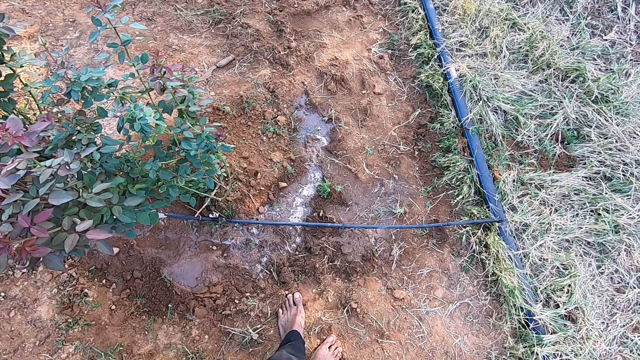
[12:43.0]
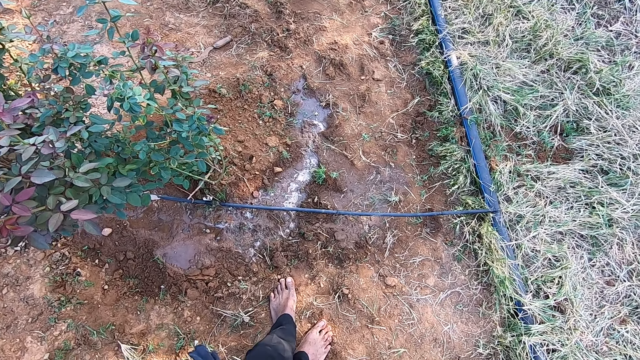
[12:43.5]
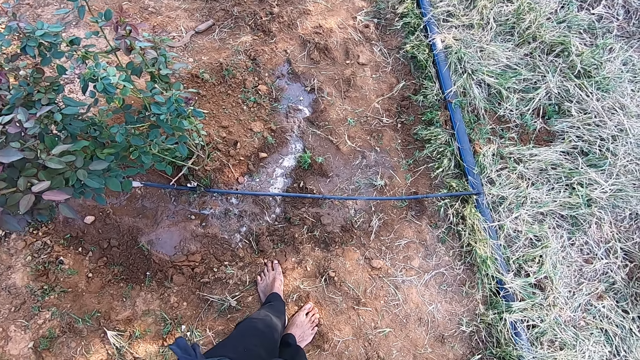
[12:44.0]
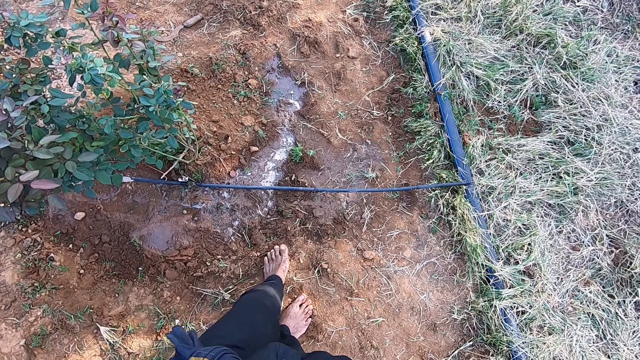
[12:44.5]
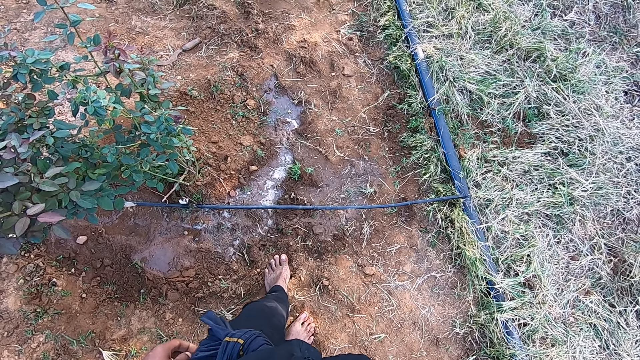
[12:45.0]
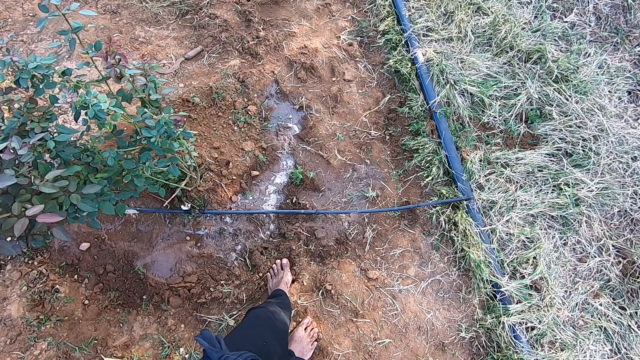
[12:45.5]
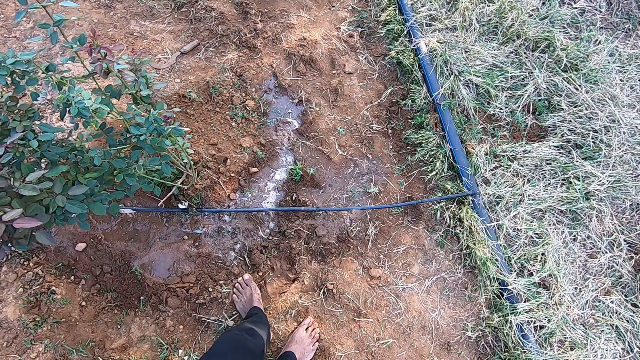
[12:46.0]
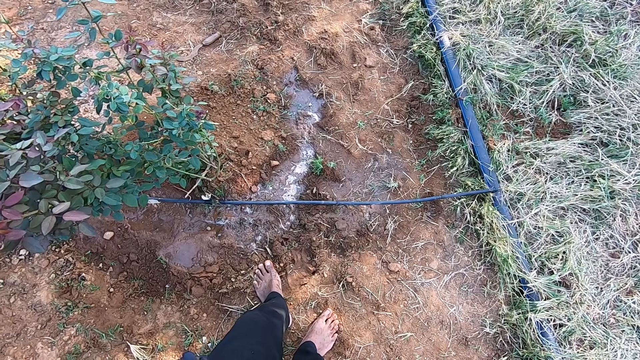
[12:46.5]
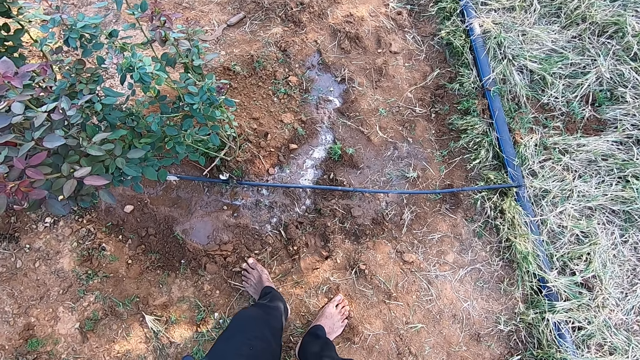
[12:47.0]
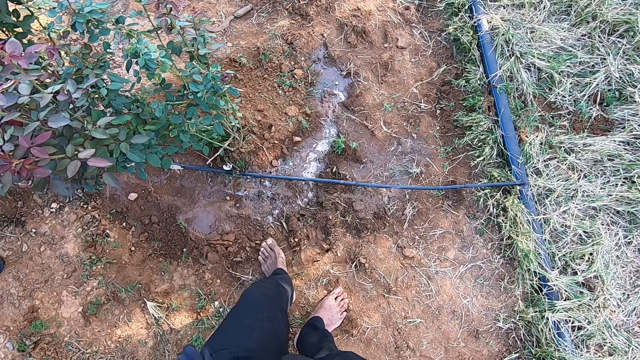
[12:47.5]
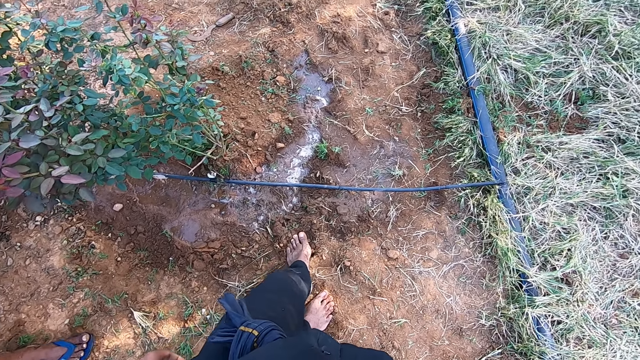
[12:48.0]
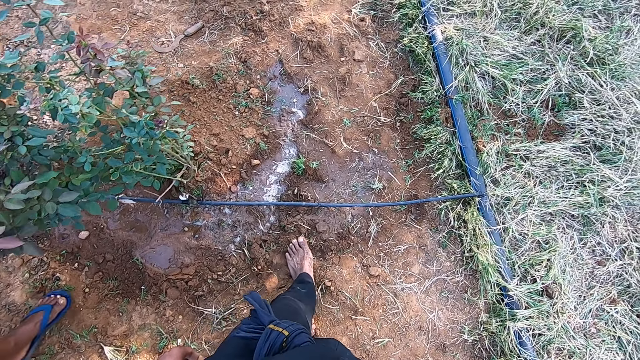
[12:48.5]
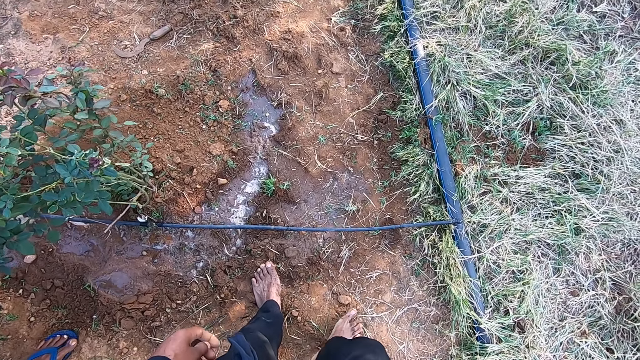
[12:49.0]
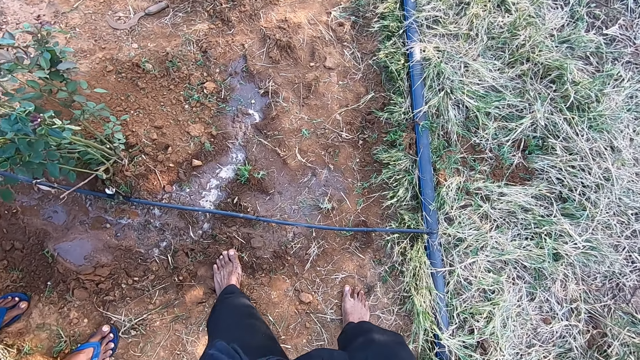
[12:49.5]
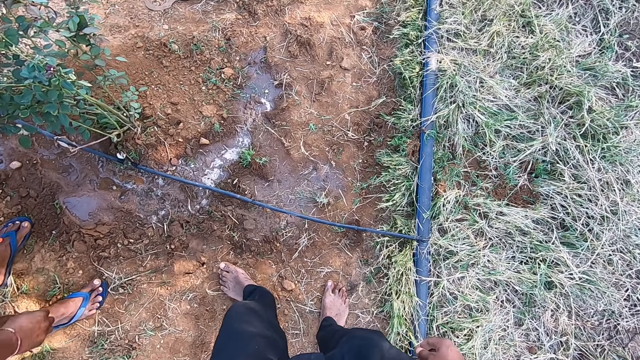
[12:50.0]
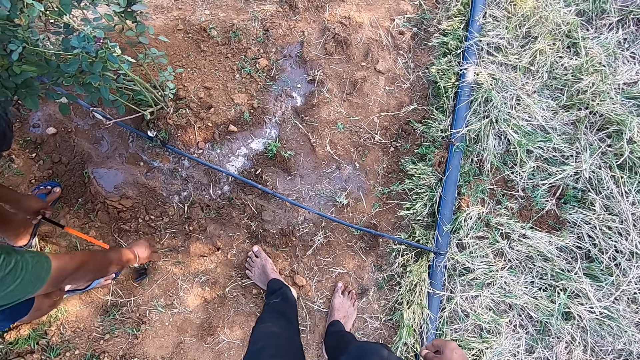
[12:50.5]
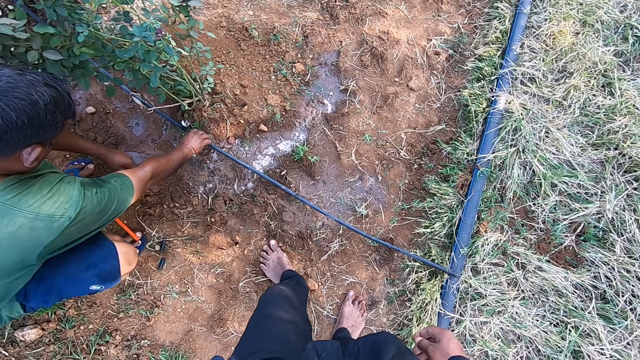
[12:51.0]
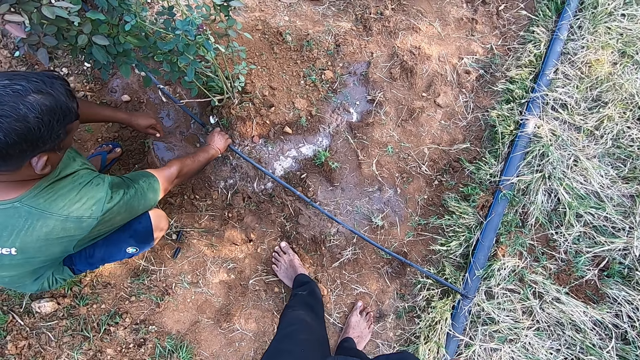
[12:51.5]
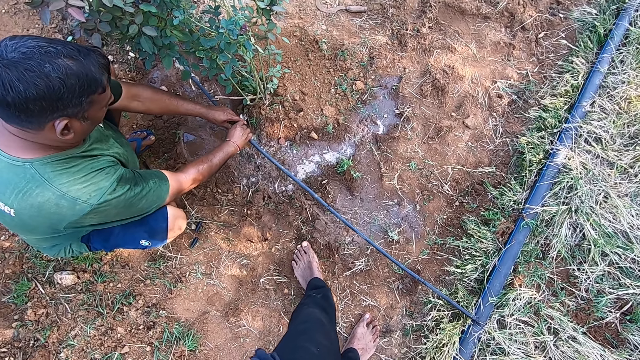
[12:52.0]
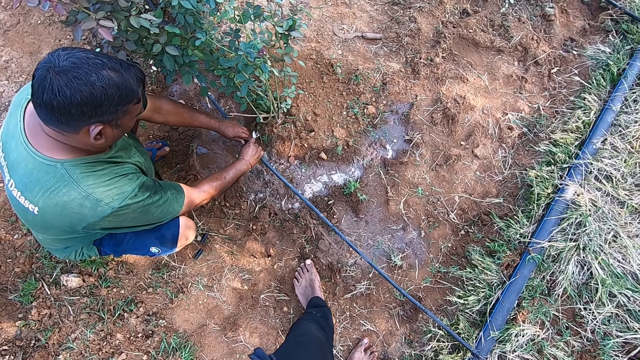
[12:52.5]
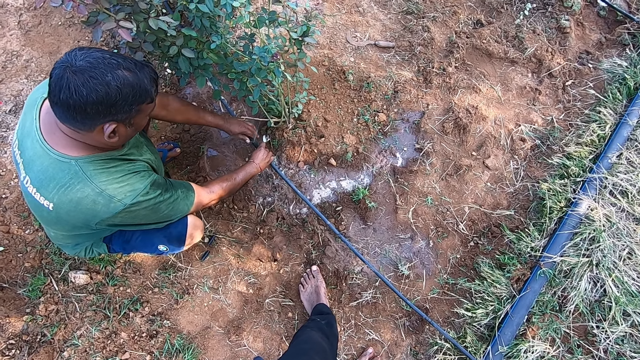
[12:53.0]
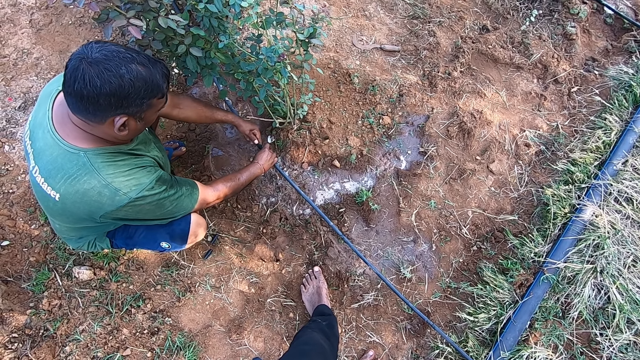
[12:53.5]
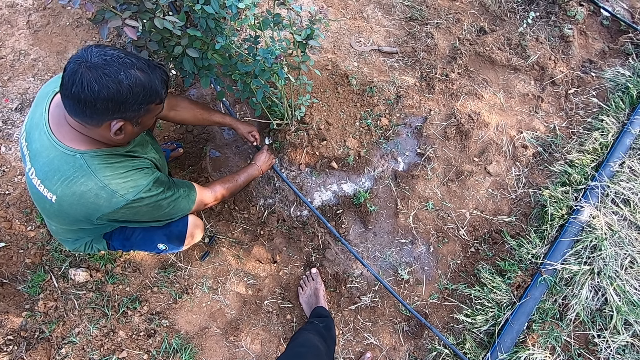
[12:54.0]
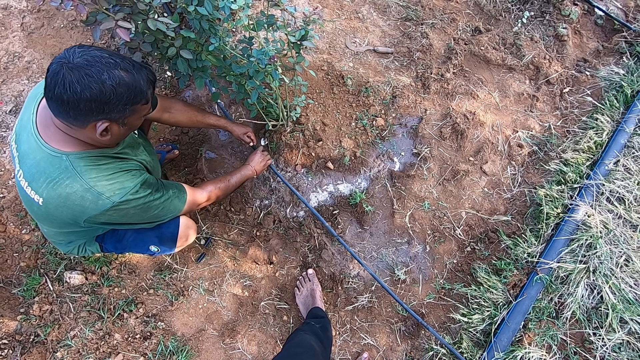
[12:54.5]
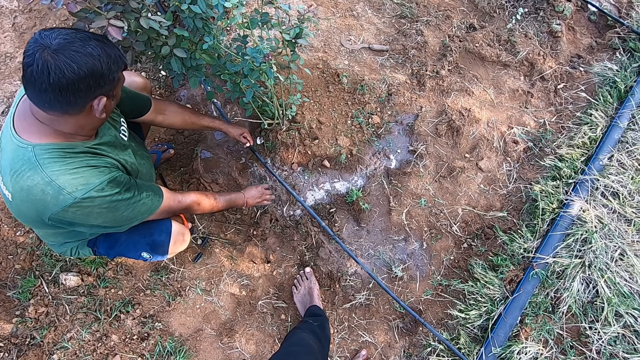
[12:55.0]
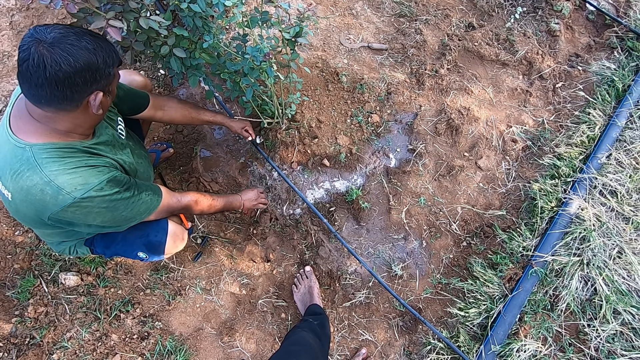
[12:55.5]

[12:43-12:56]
The camera wearer looks around. A man drops some hose tubes on the ground with his right hand. The man drops the hand saw on the ground with his left hand. The man grabs a hose on the ground with his right hand. The man moves a tube on the hose with his left hand. The man holds the hose with his left hand.

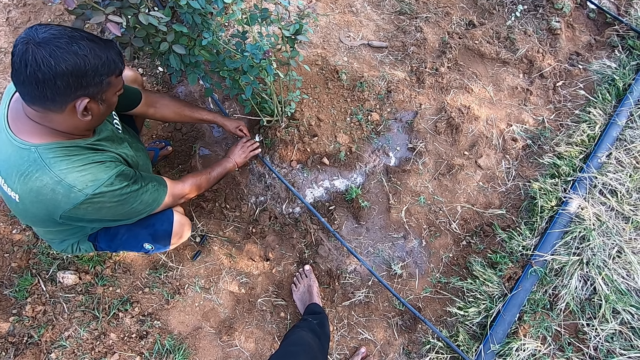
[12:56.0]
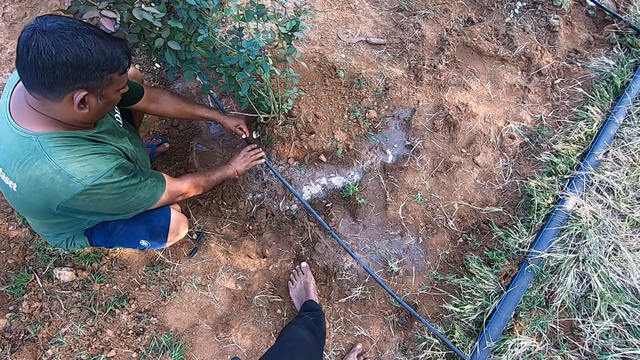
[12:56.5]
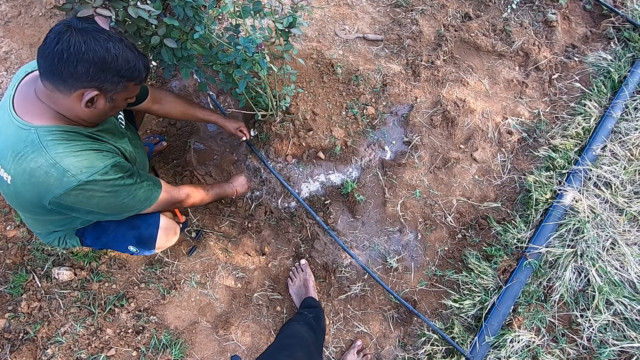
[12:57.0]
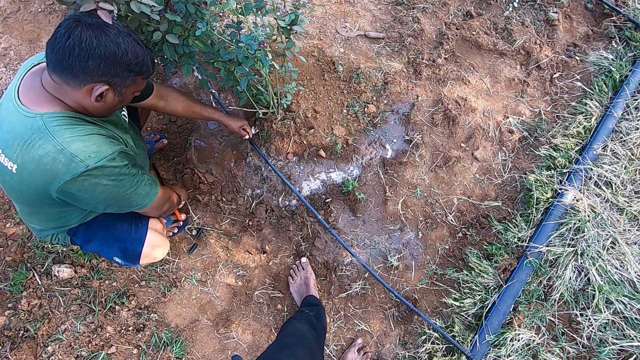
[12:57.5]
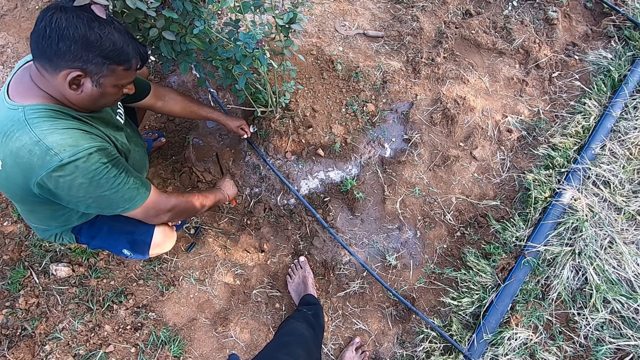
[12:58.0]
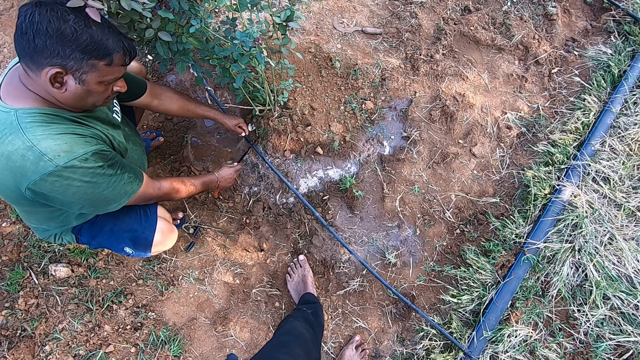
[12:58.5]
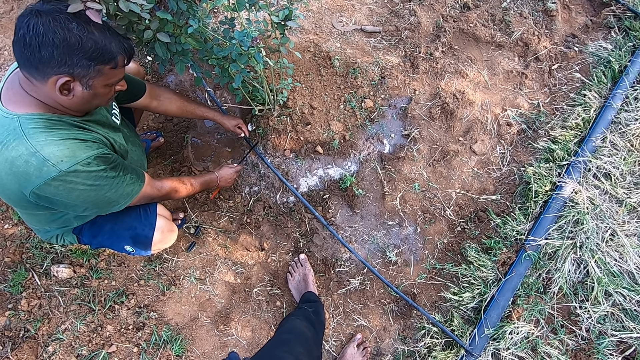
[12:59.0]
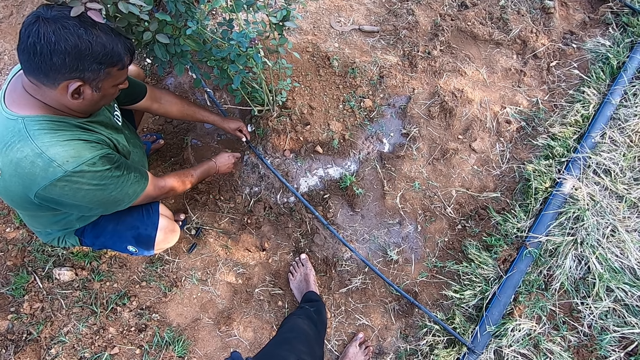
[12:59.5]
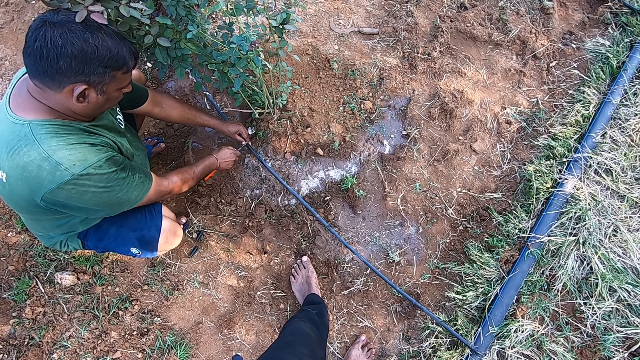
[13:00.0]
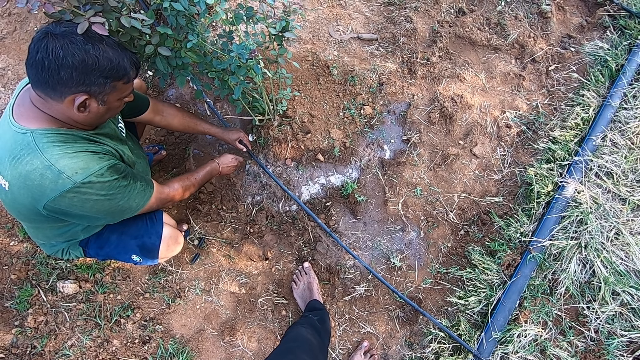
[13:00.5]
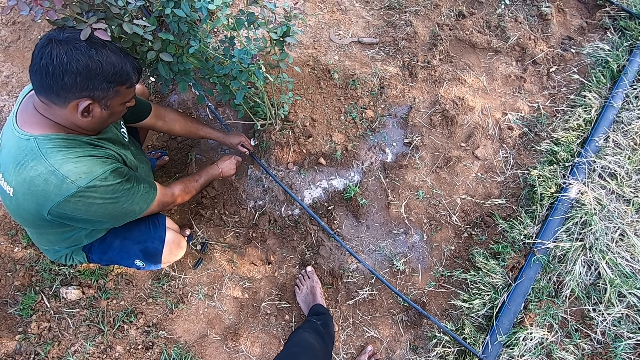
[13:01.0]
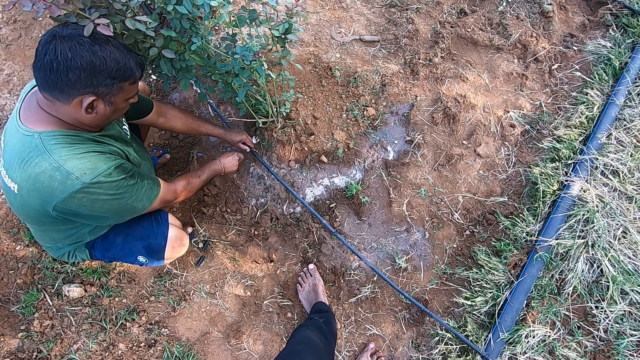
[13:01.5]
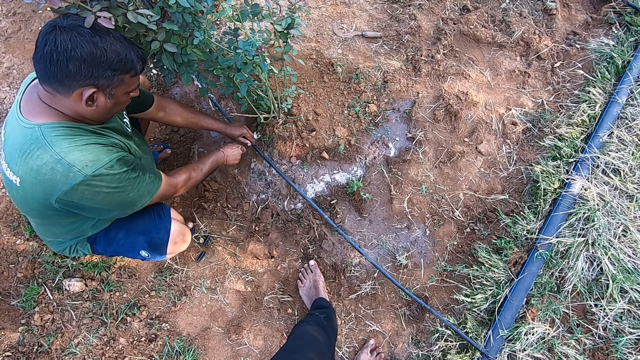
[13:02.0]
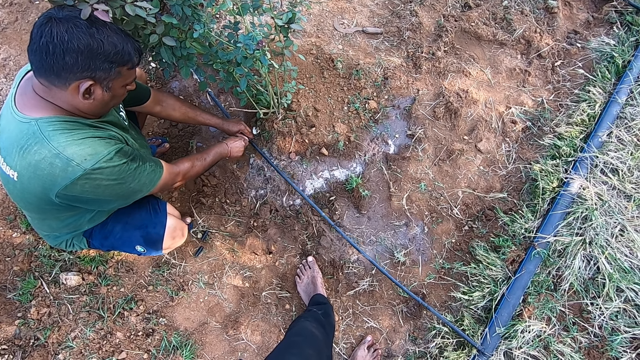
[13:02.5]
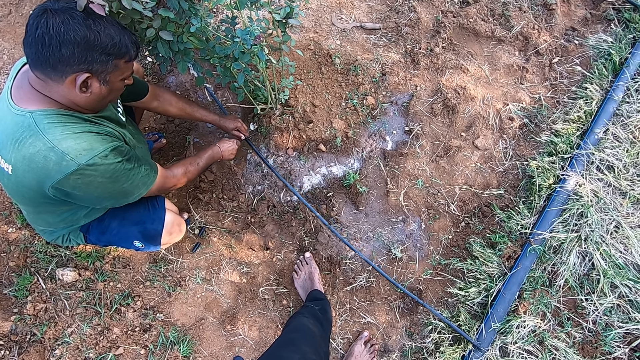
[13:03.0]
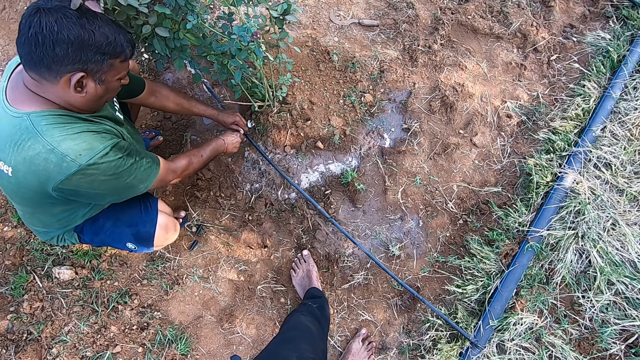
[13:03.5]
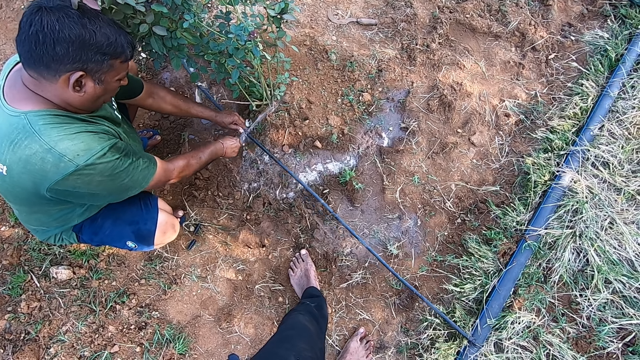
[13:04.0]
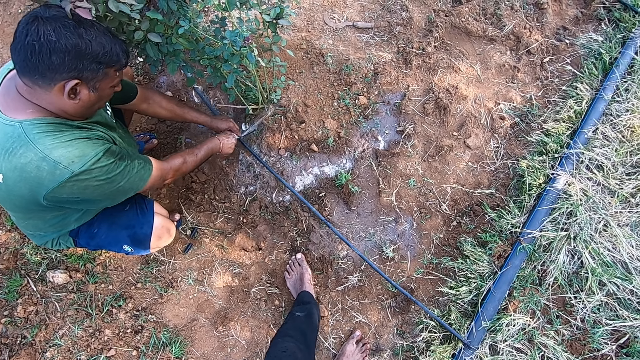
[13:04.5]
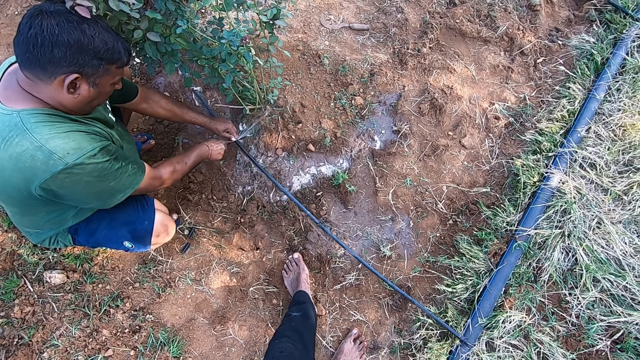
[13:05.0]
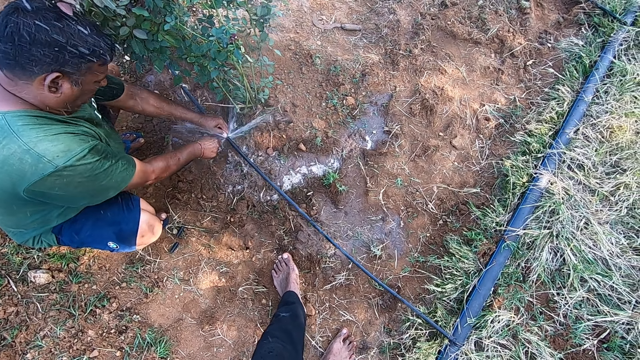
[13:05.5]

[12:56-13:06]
A man picks up the hand saw from the ground with his right hand. The man cuts the hose with the hand saw in his right hand.
